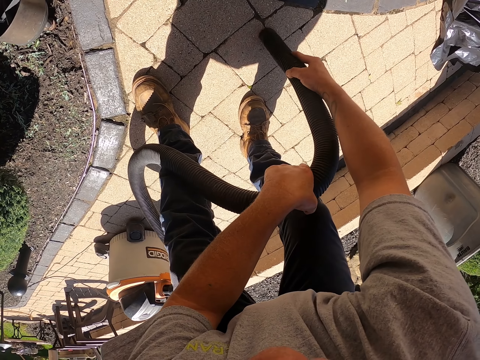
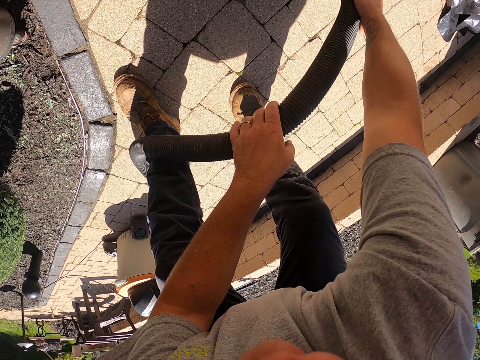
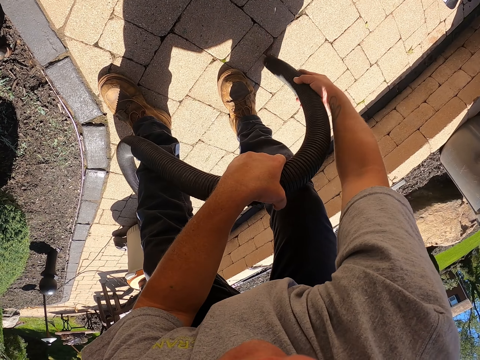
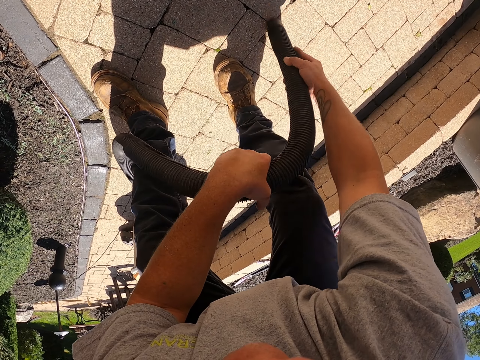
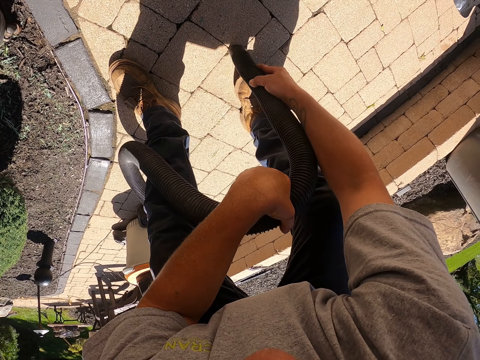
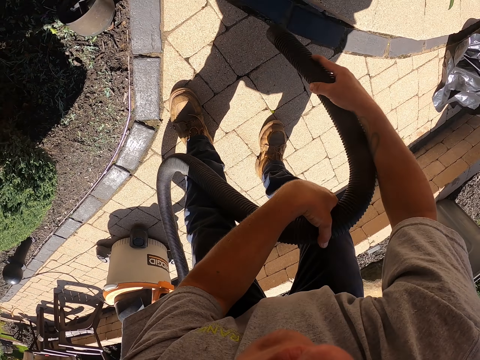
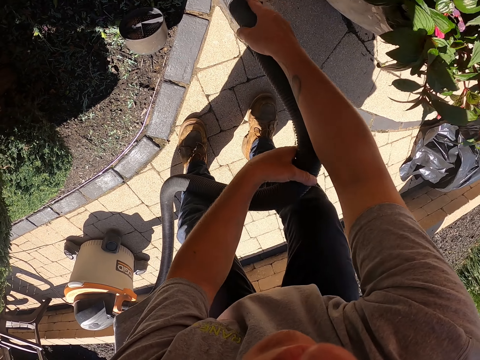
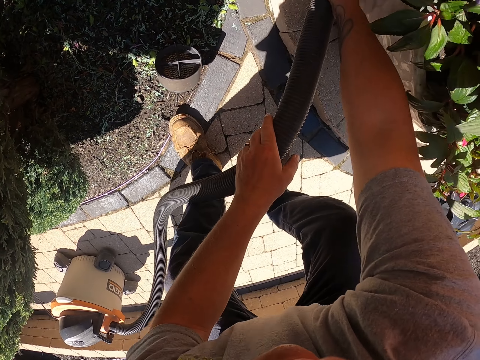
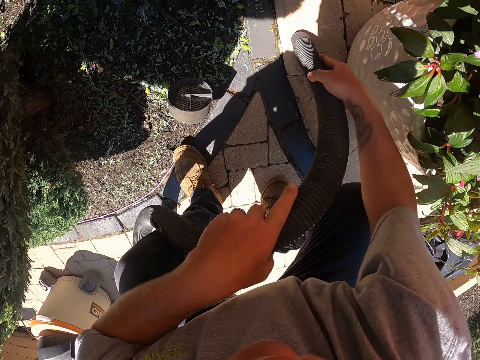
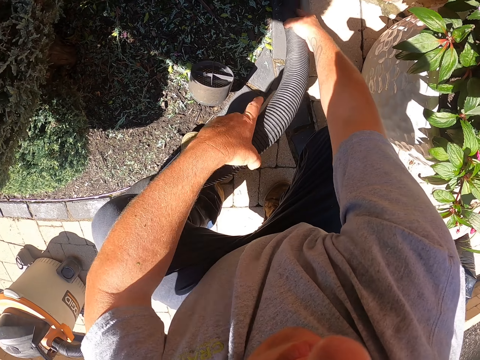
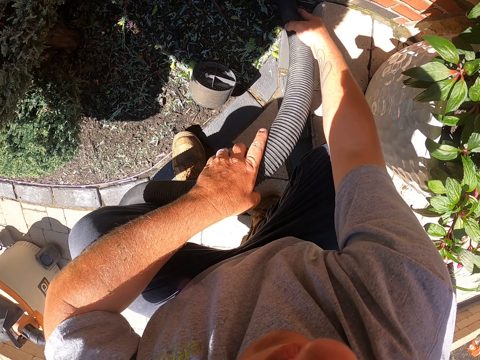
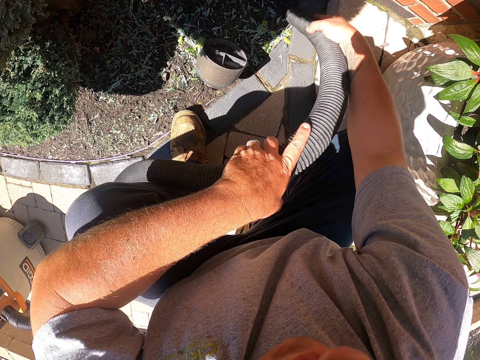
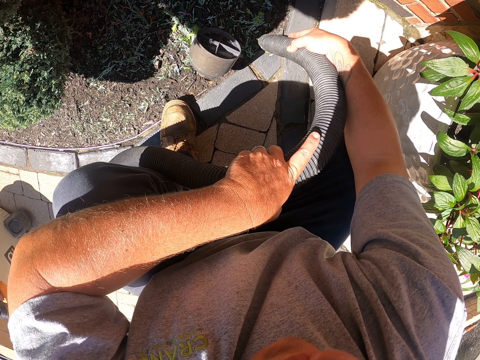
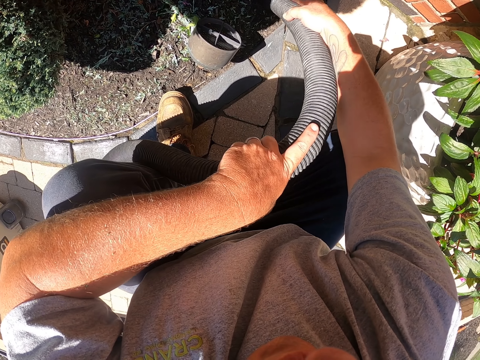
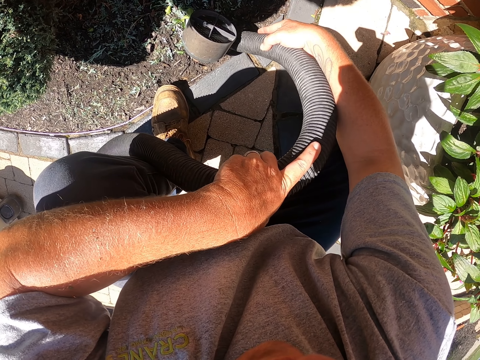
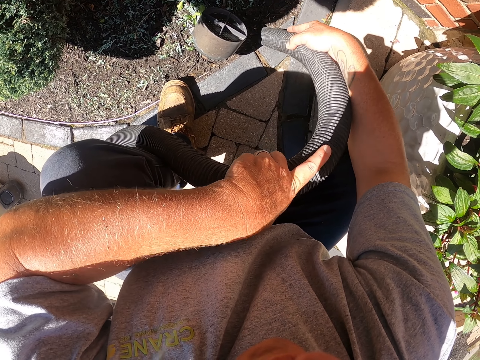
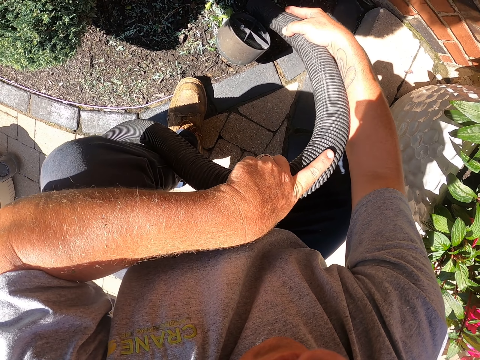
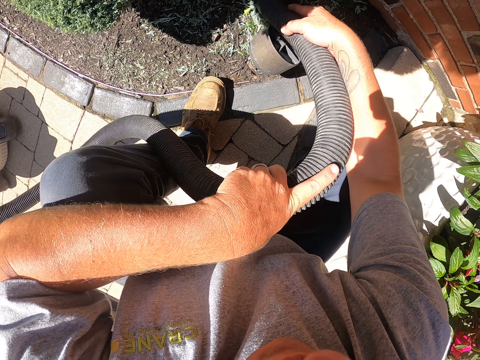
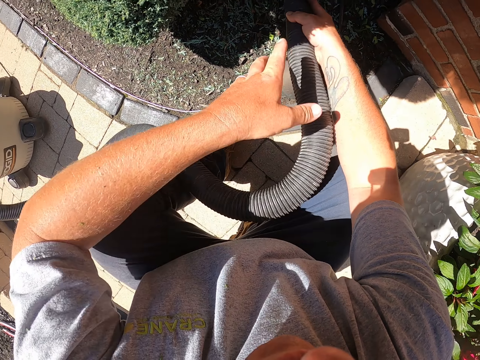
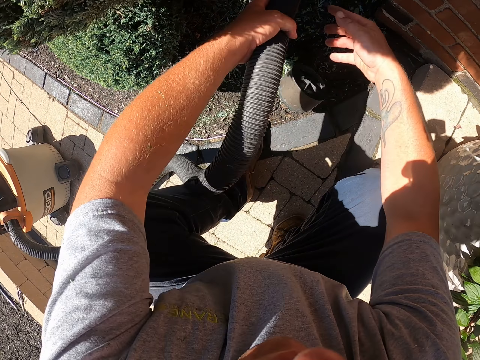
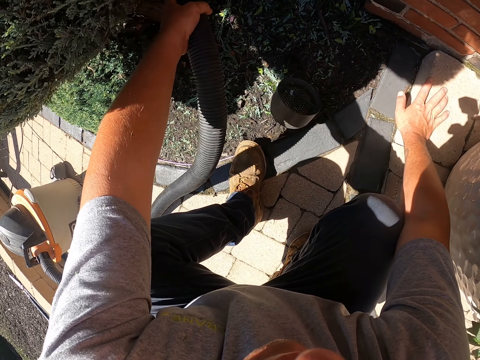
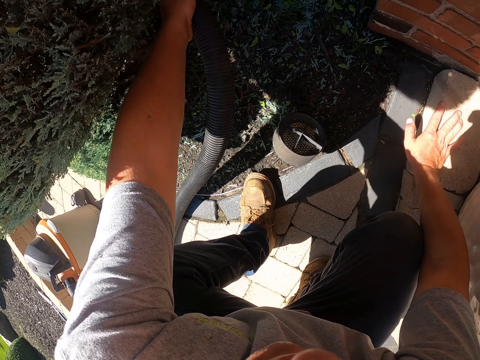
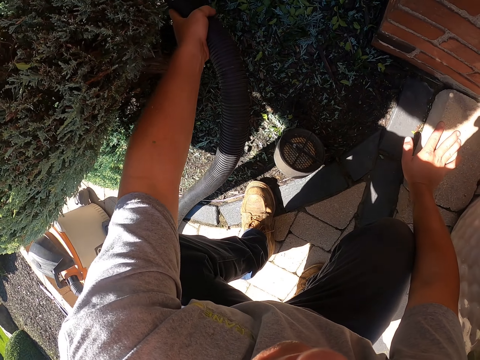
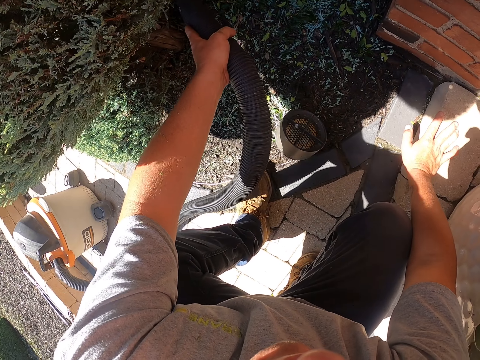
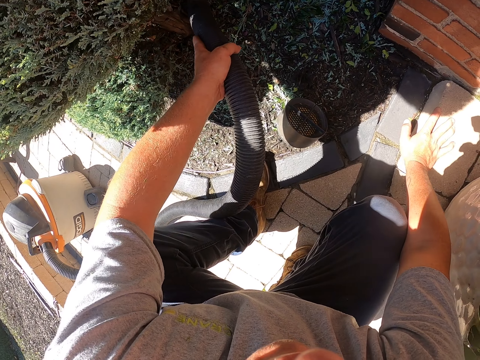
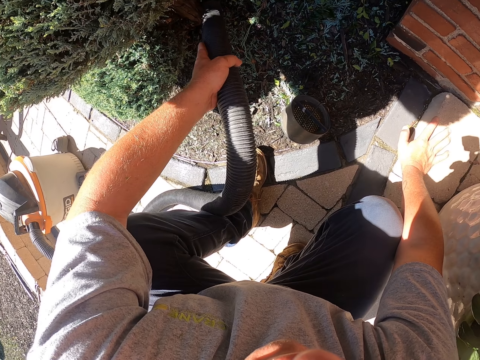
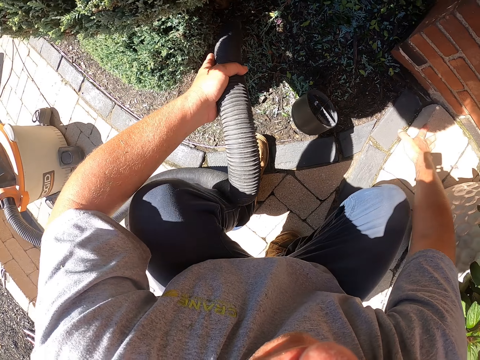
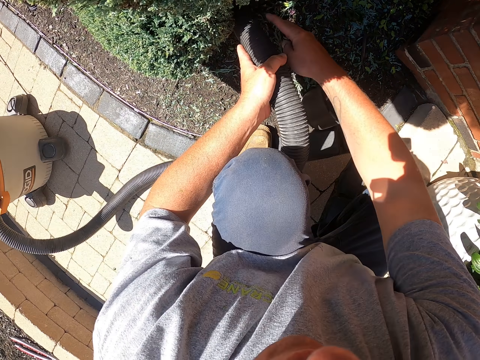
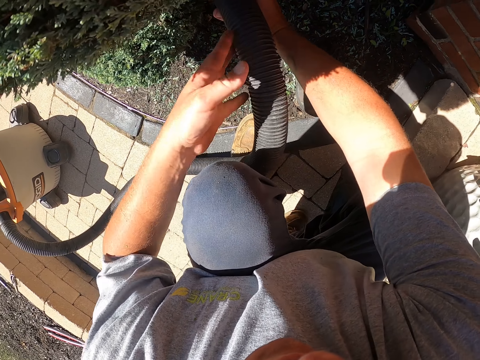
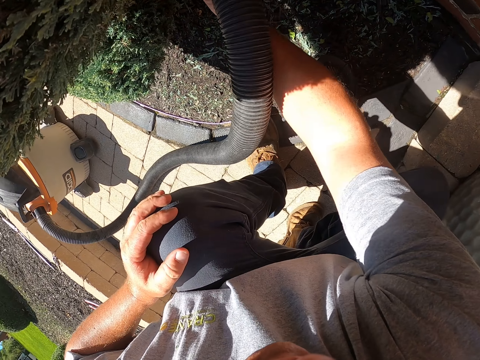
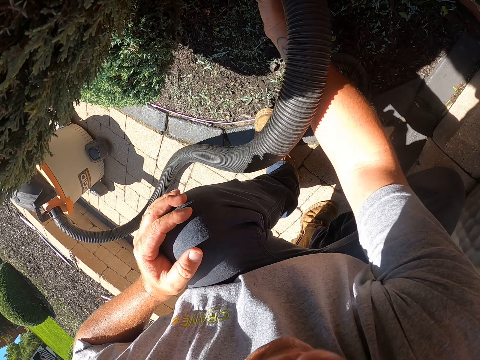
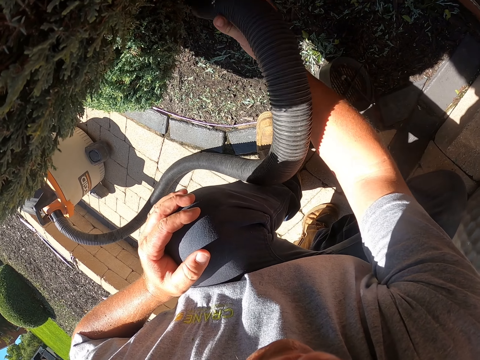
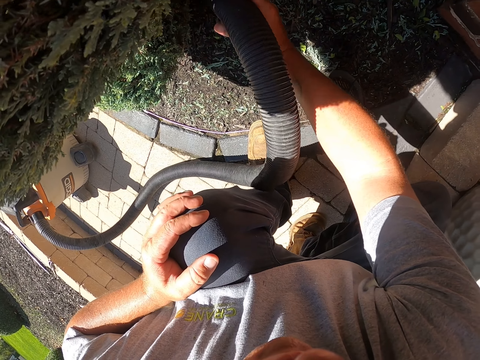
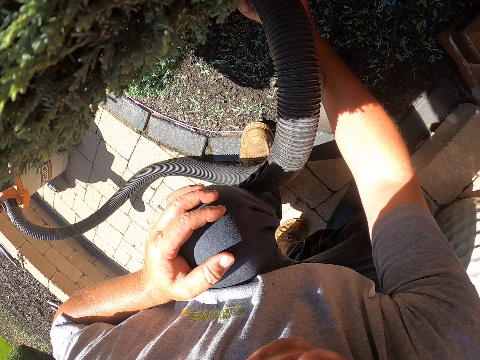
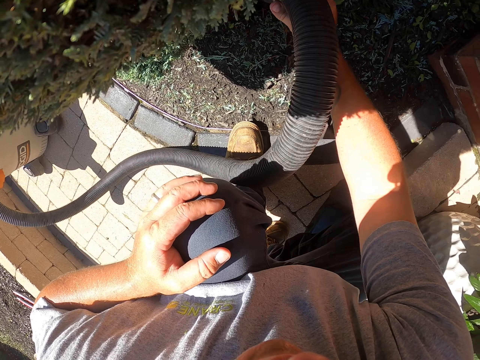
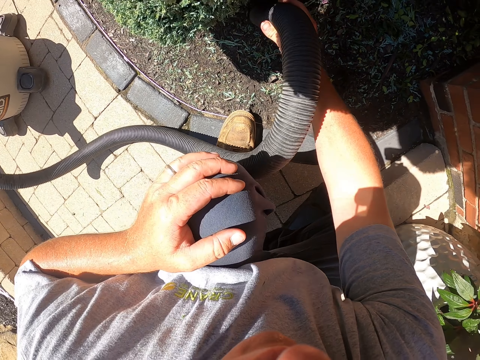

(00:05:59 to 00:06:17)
The camera wearer moves the leg. He squats. He cleans the garden with the garden vacuum or vacuum cleaner. He passes the pipe to the left hand. He puts the right hand on the ground. He cleans the garden with the garden vacuum. He passes the pipe to the right hand. He cleans using the vacuum cleaner. He removes the right hand on the ground. He holds the pipe with both hands. He puts his left hand on his knee and removes the left hand from the pipe. He cleans the garden with the garden vacuum.

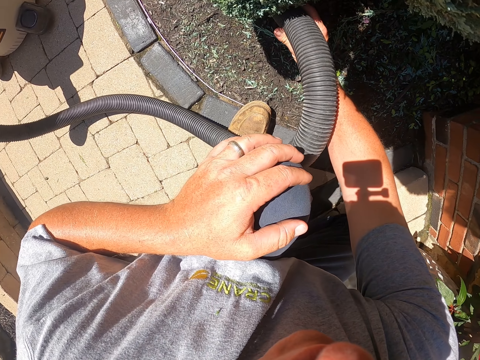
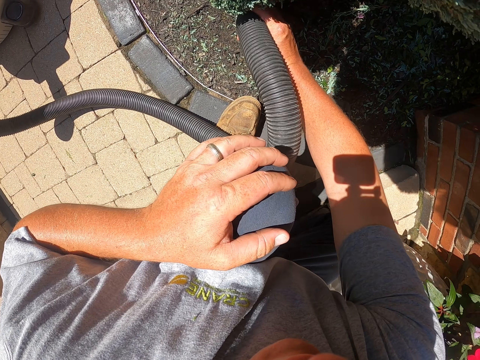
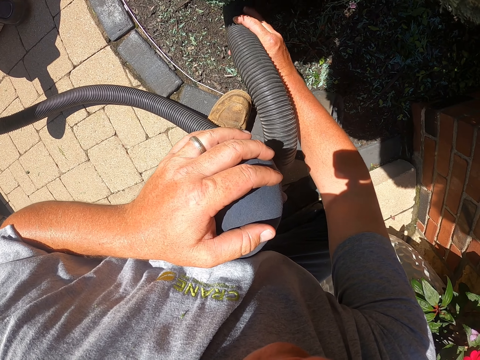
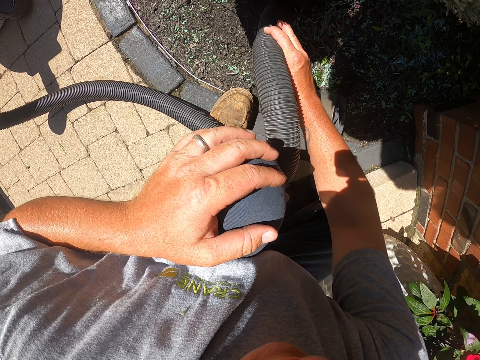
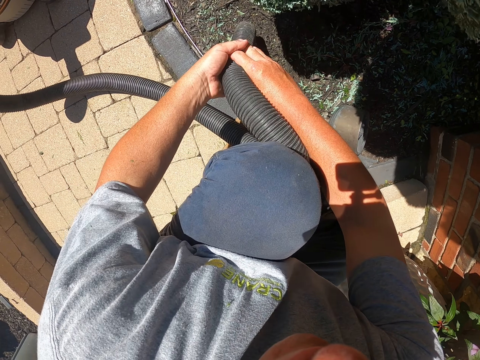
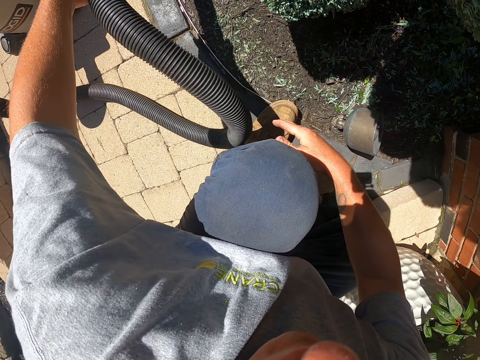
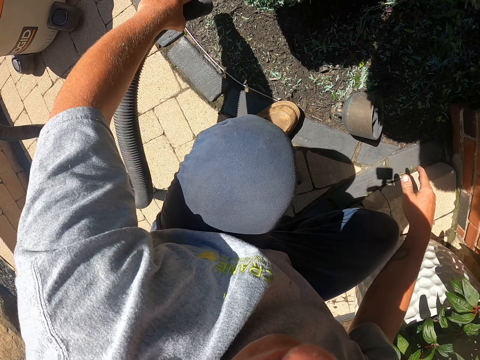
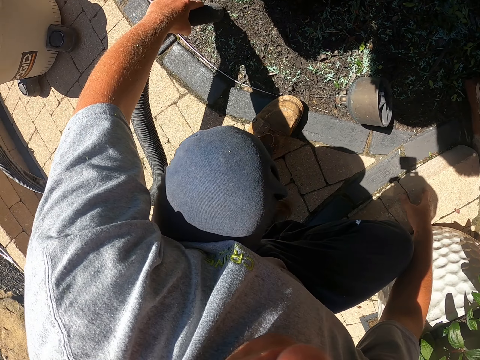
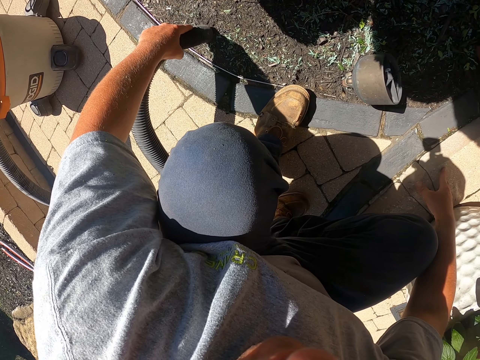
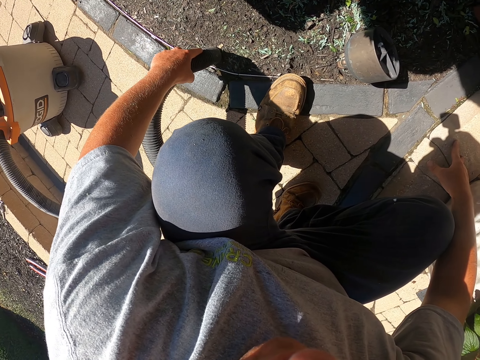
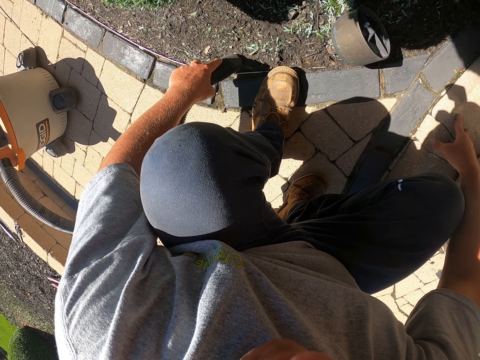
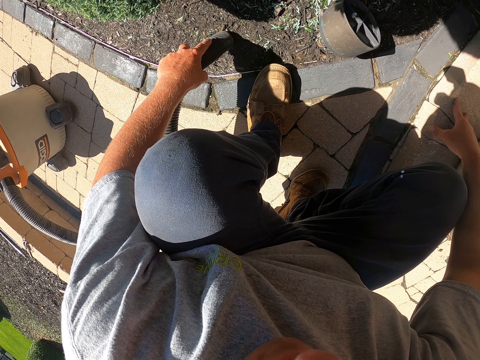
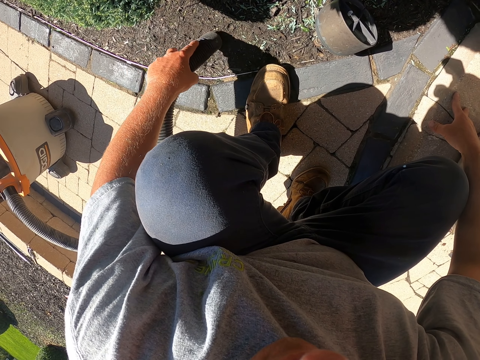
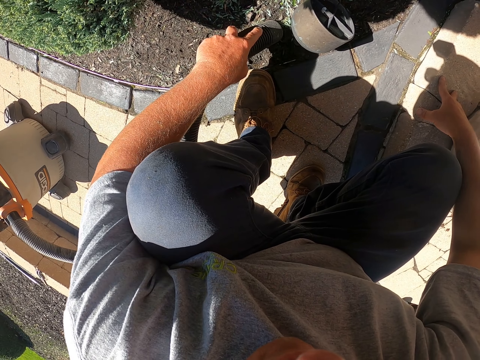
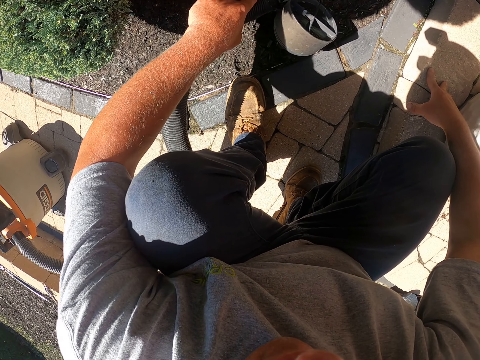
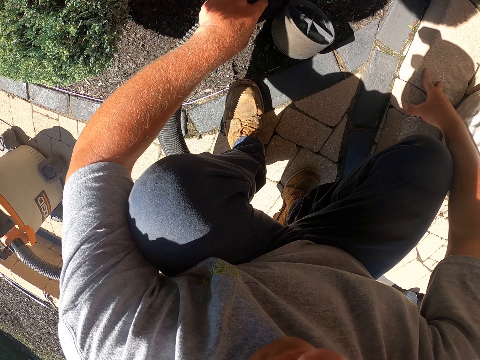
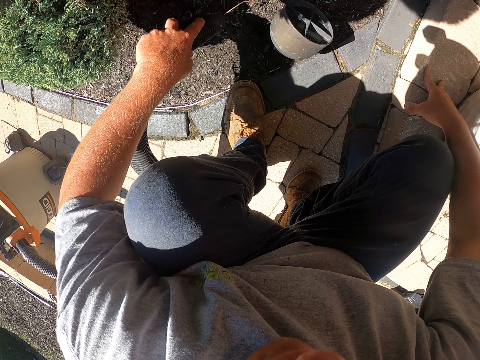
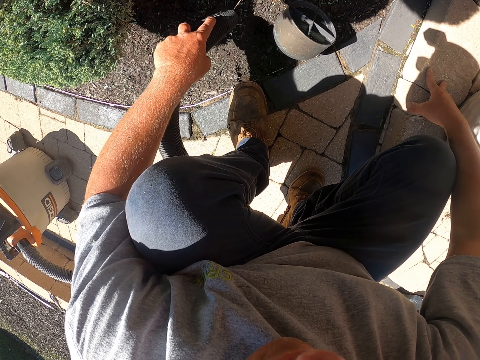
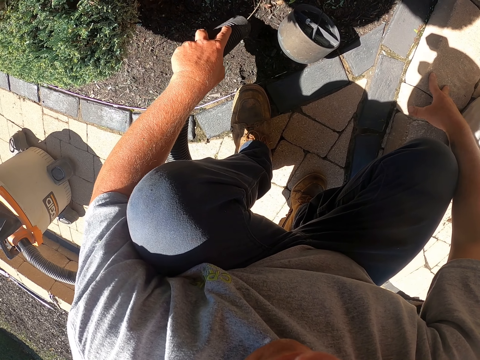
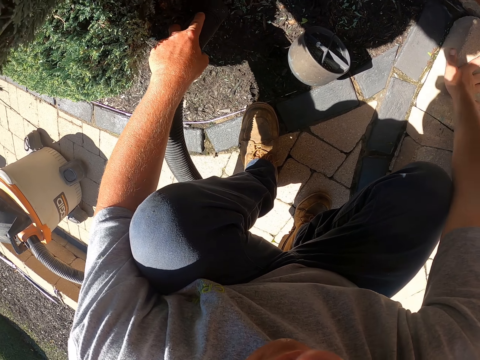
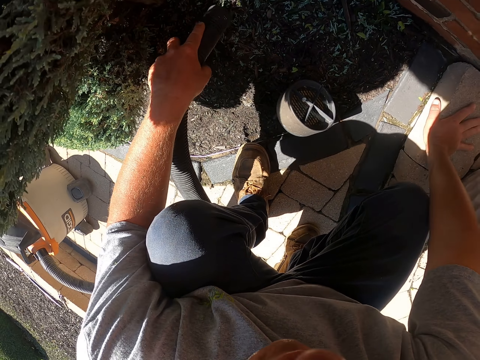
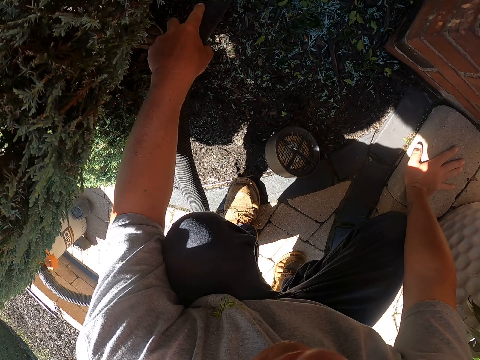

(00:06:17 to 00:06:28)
The camera wearer removes his left hand on his knee. He passes the pipe to the left hand. He holds the pipe with the left hand. He cleans the garden with the garden vacuum or vacuum cleaner. He puts the right hand on the ground.
